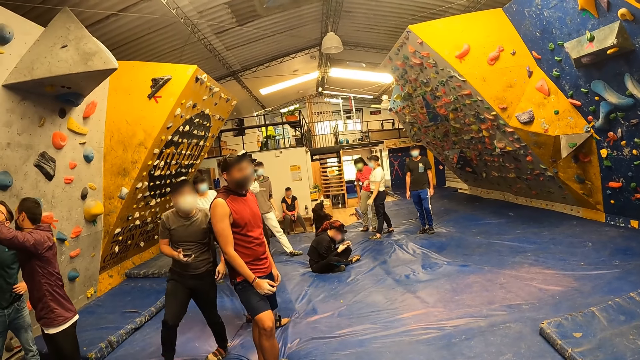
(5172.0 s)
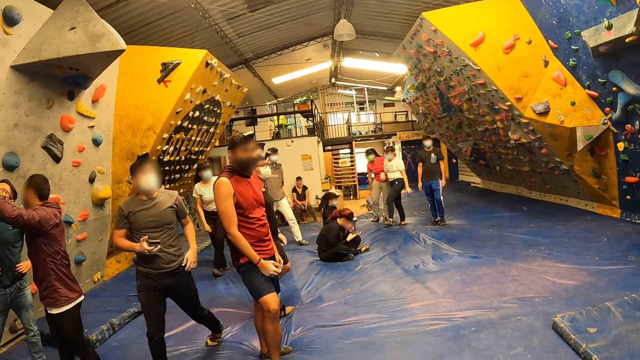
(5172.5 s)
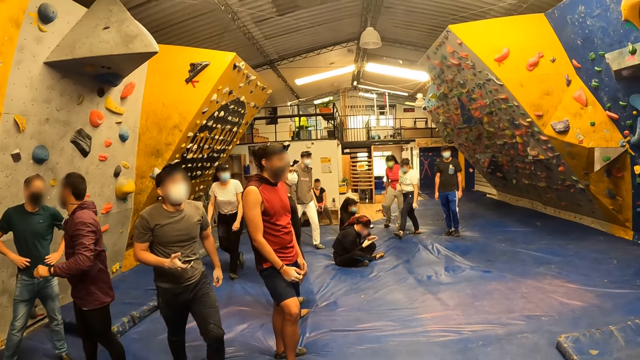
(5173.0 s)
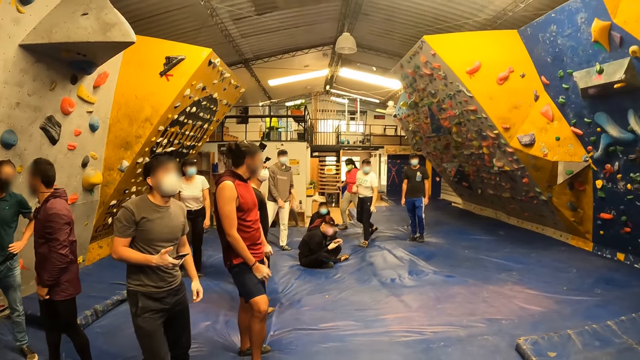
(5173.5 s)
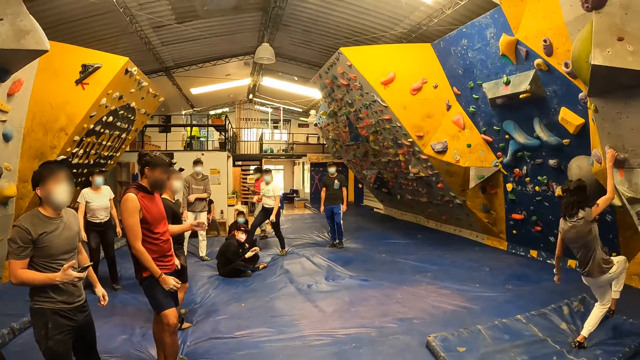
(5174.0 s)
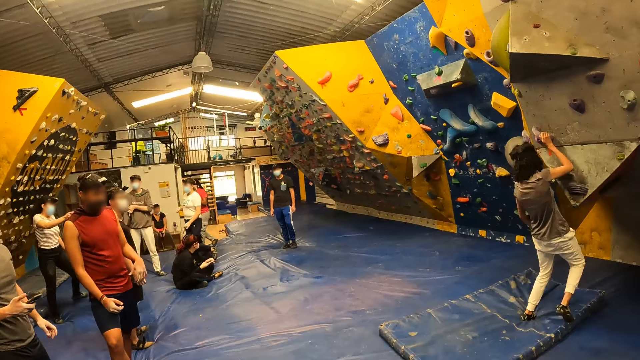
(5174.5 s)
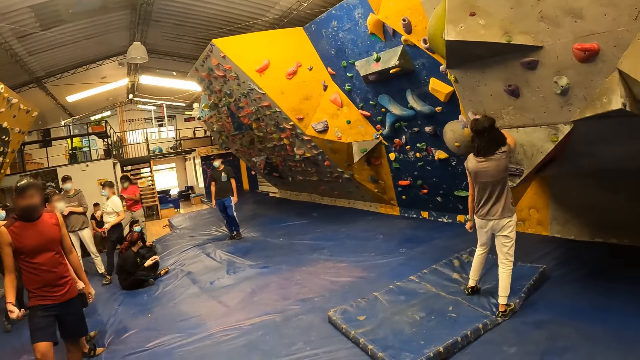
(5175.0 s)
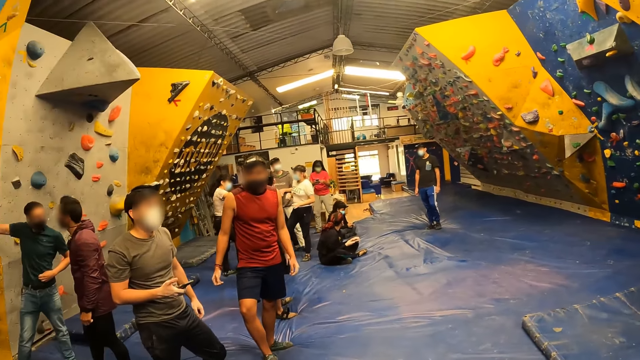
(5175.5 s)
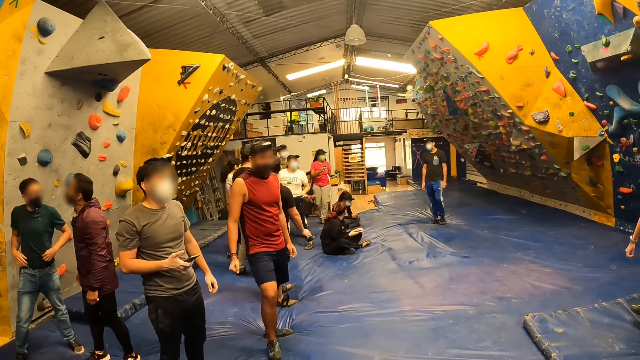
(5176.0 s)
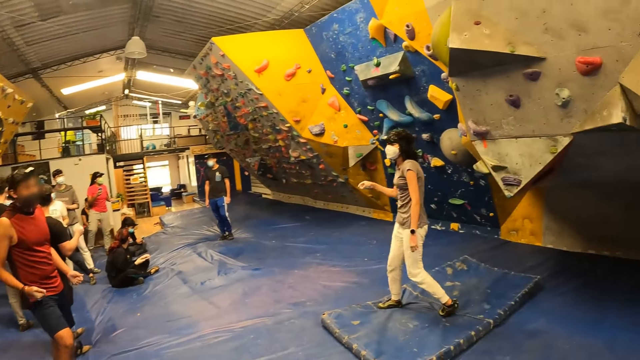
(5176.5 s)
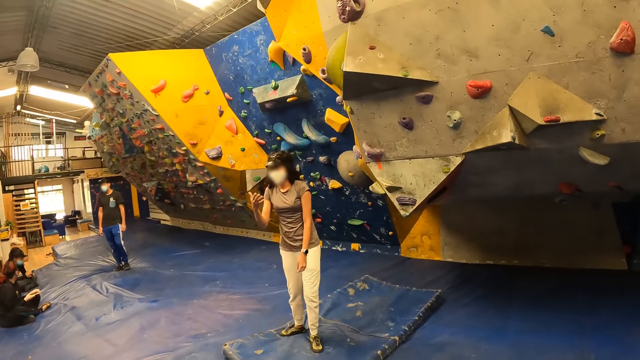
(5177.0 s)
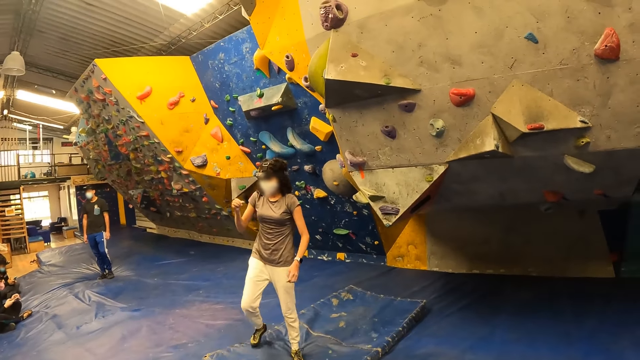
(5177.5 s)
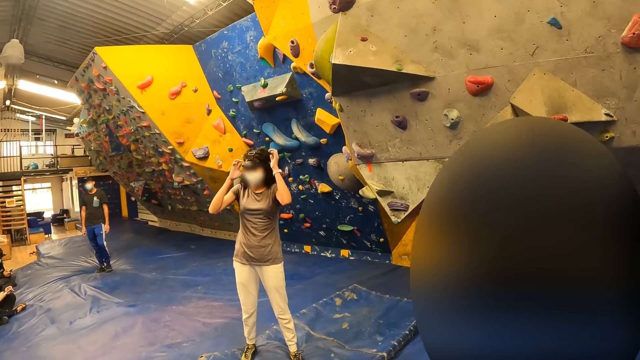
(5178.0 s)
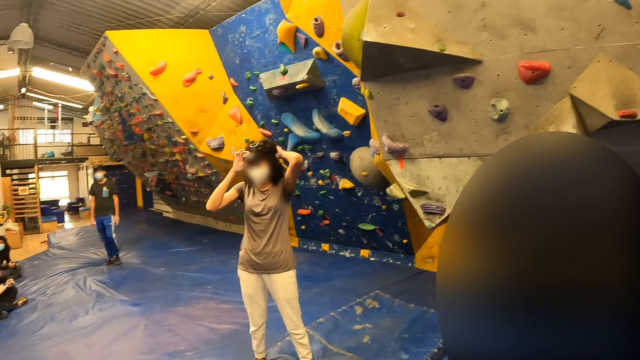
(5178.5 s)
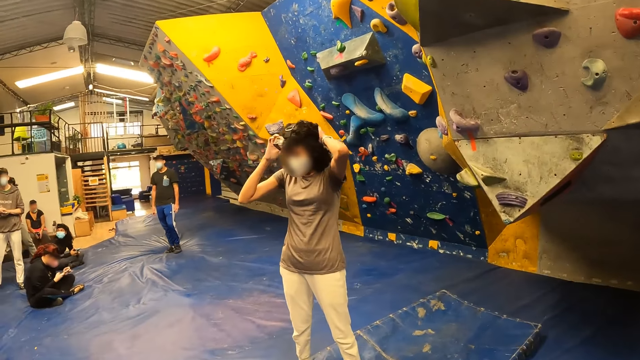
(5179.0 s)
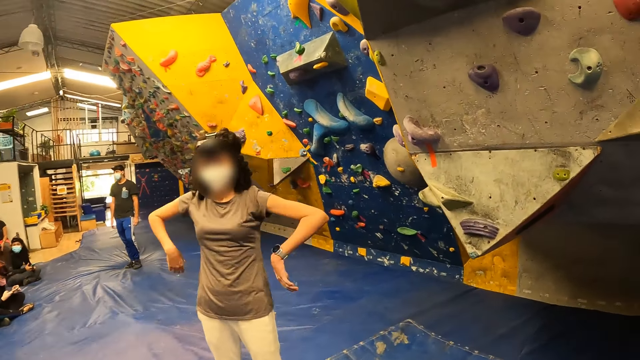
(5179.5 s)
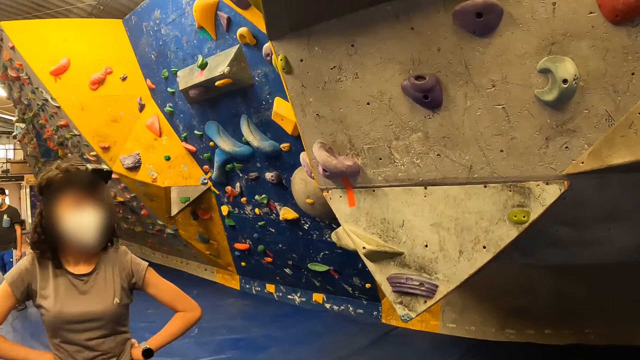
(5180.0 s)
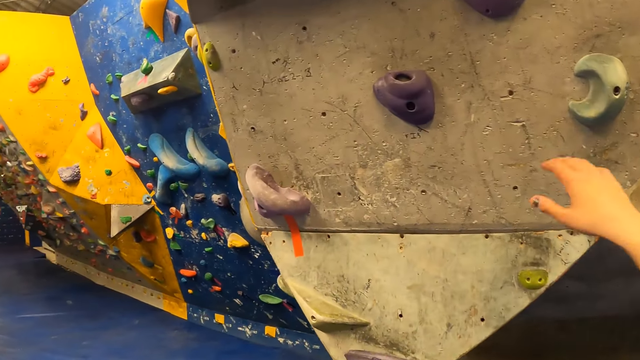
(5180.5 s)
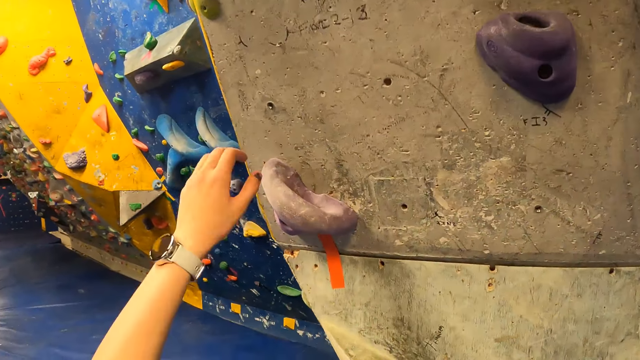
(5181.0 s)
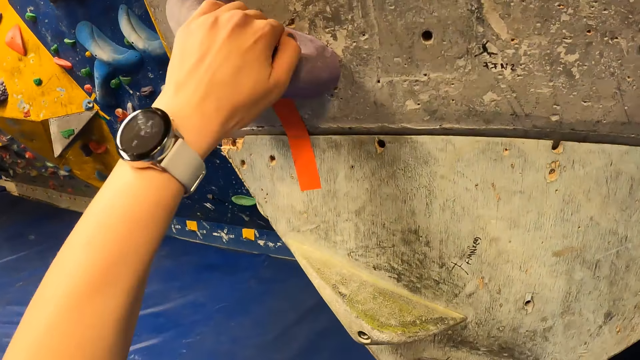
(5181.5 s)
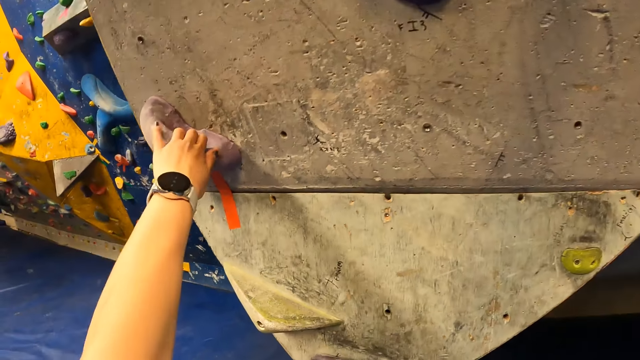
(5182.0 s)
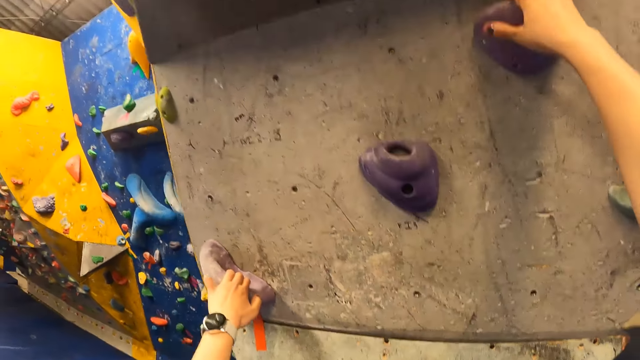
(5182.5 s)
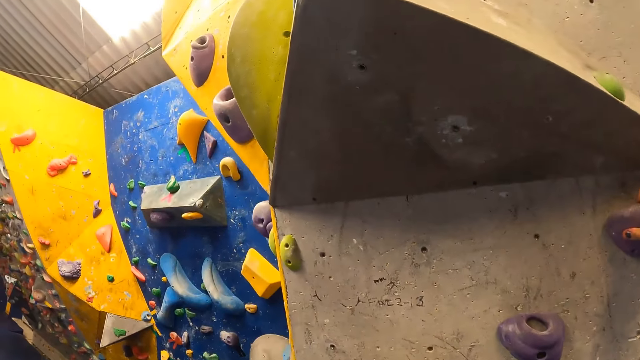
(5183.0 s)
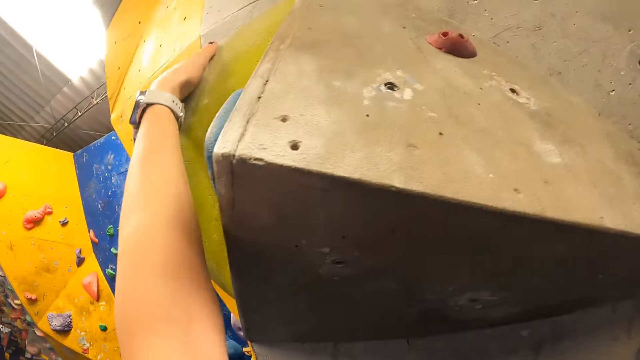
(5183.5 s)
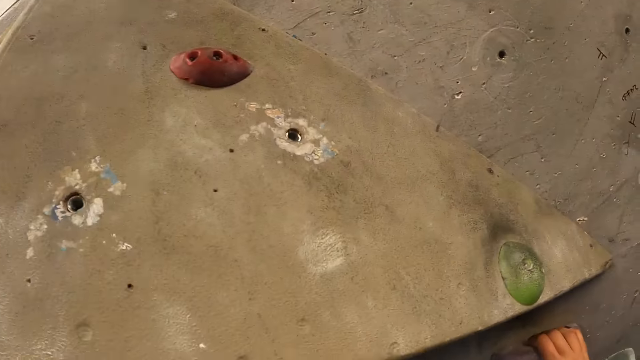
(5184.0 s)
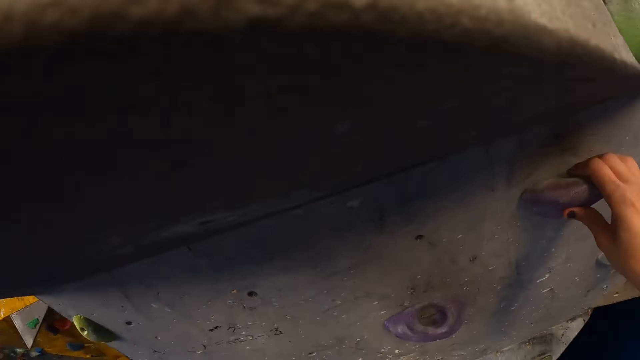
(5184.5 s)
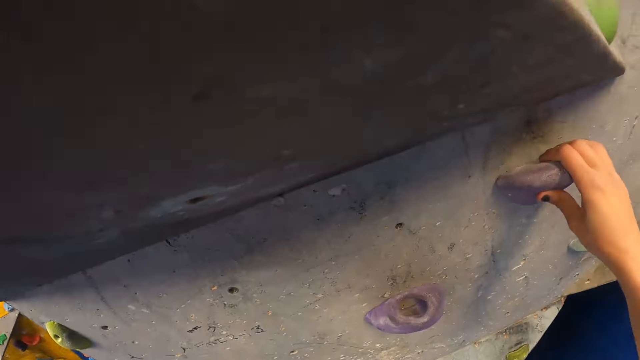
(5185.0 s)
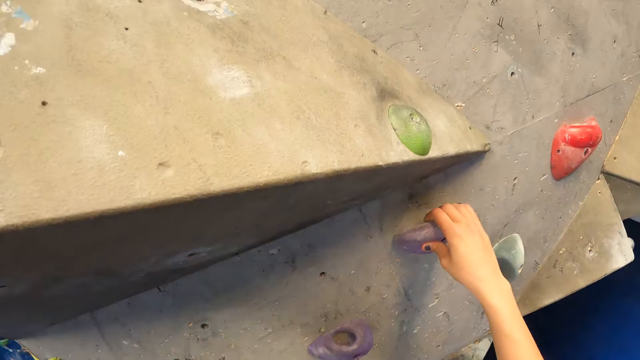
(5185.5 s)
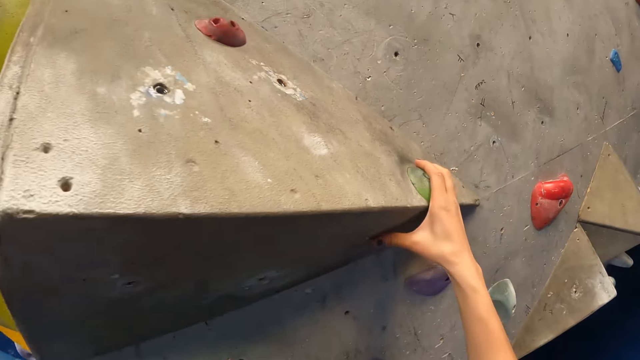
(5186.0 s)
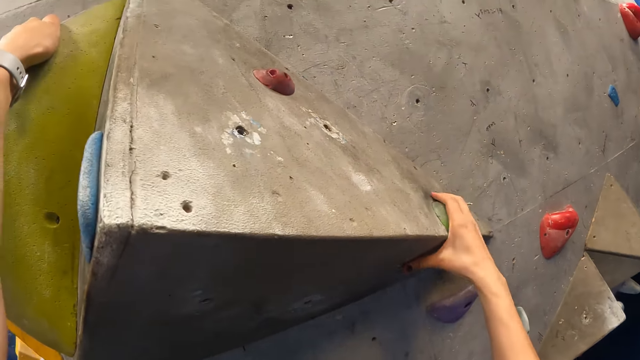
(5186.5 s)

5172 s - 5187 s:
The camera wearer walks around the room. They hold on the climbing rock and climb the rock wall.

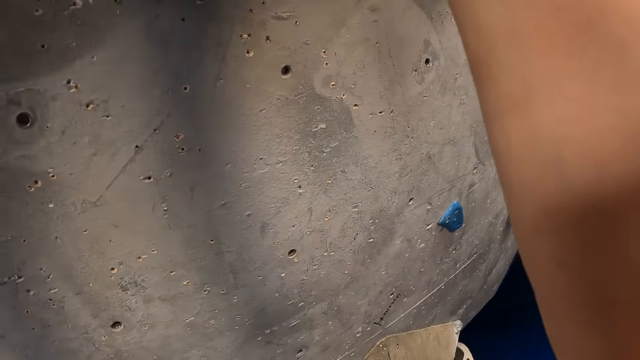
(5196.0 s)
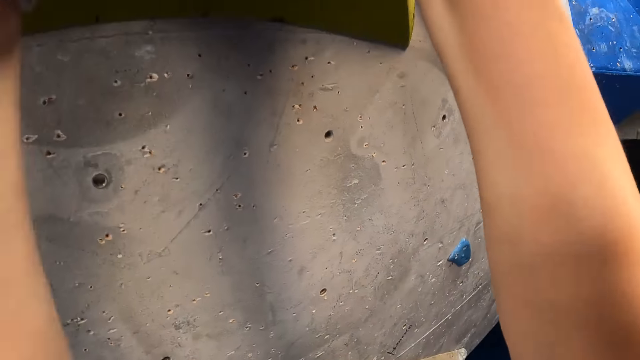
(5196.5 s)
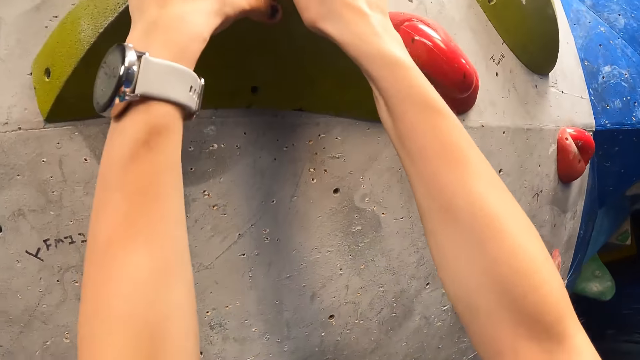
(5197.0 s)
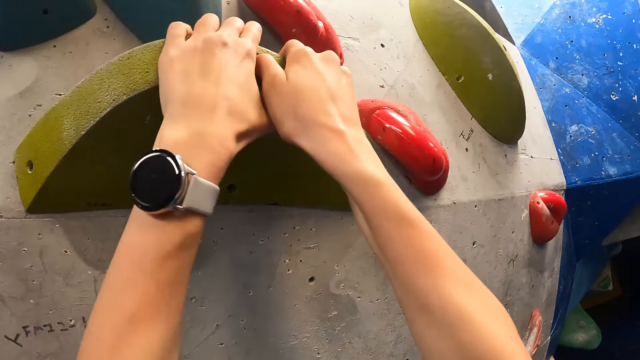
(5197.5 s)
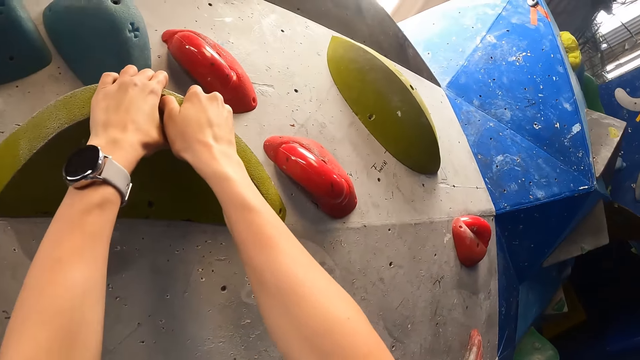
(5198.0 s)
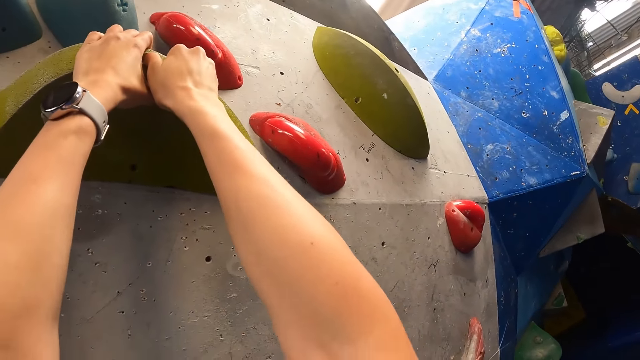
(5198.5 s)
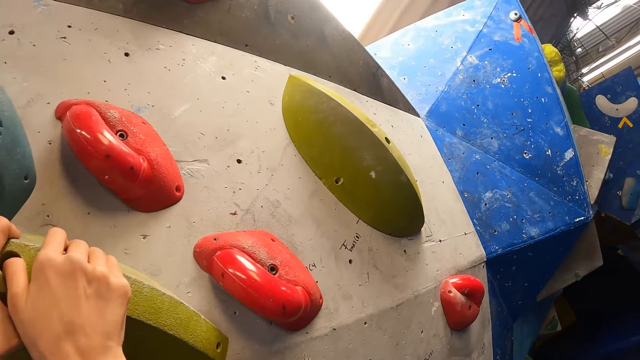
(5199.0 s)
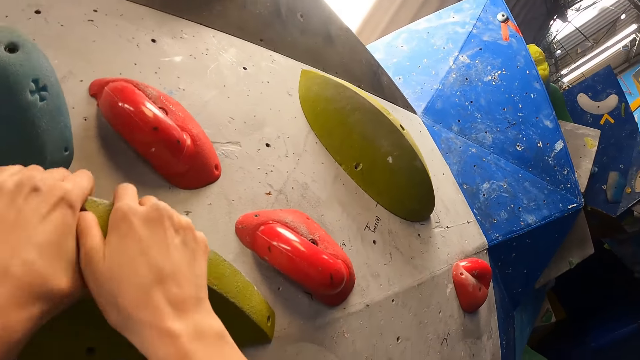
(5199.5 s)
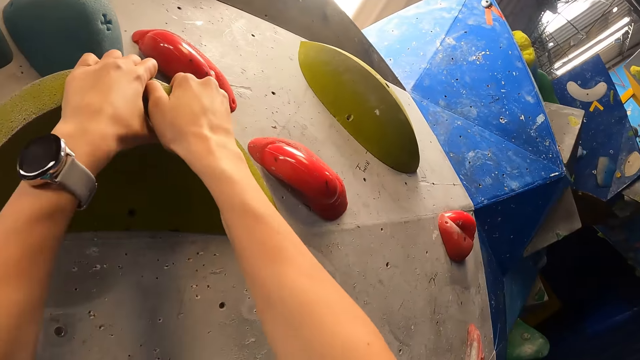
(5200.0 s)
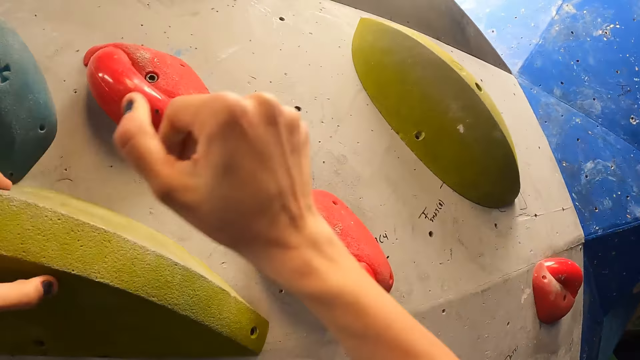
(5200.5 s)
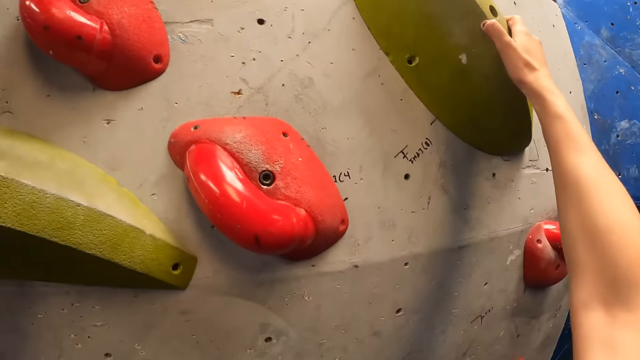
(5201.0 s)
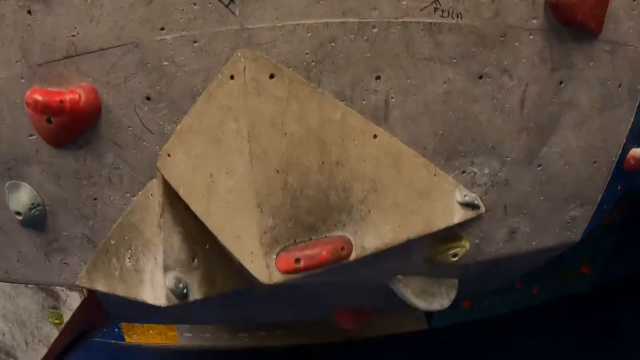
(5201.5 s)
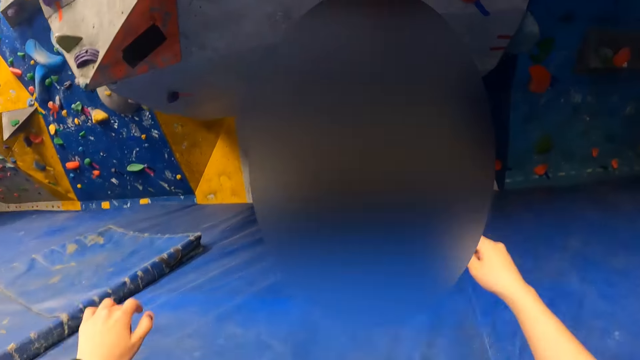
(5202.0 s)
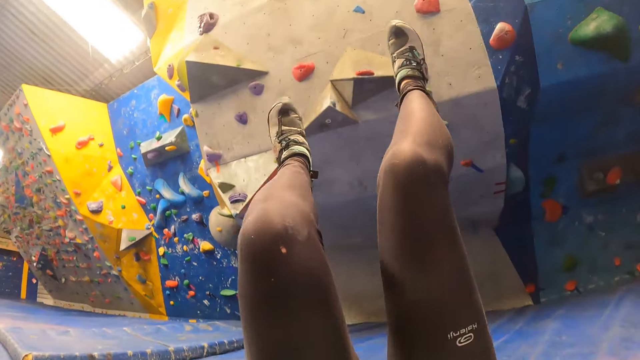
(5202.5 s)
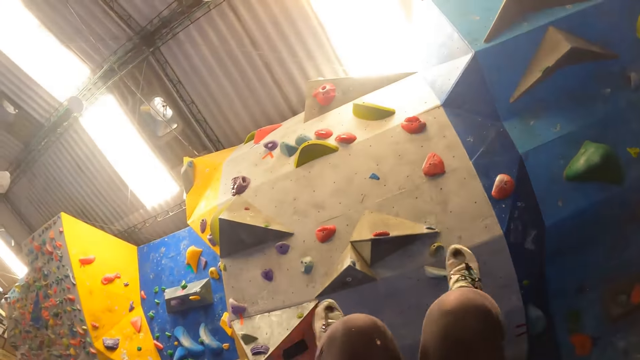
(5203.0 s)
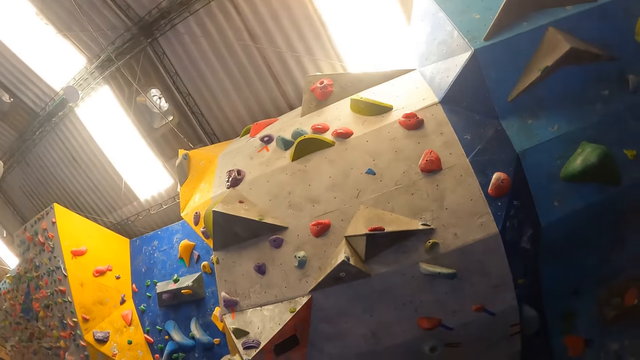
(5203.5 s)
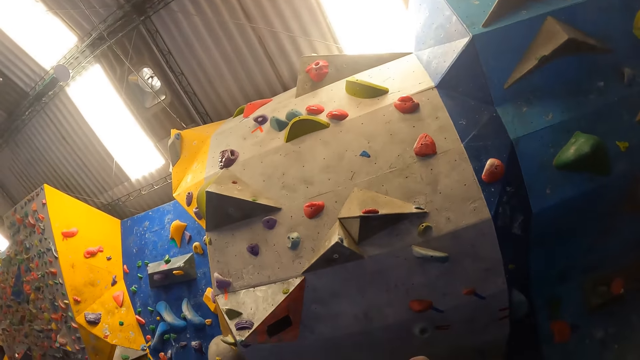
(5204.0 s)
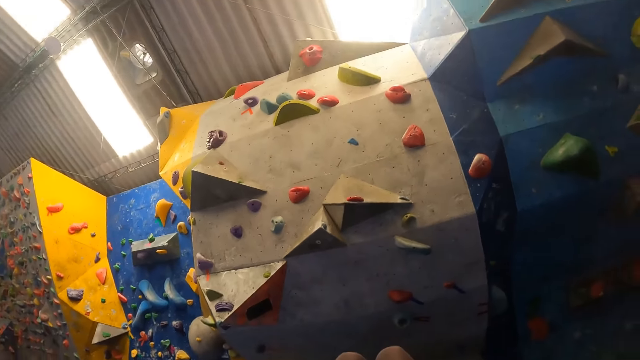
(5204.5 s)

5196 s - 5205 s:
The camera wearer drops to the ground from the wall. They look around the climbing wall.
